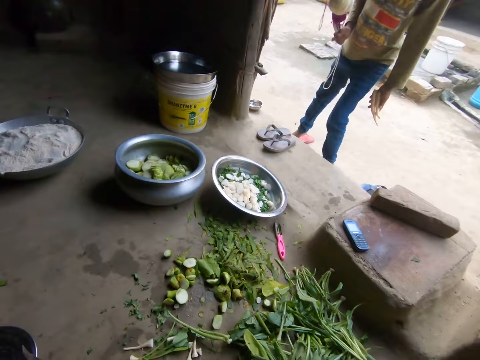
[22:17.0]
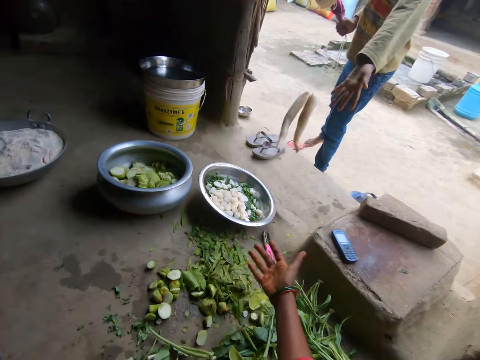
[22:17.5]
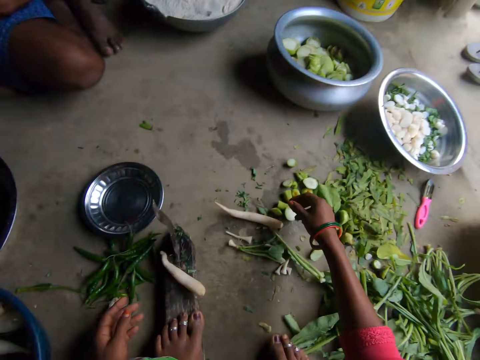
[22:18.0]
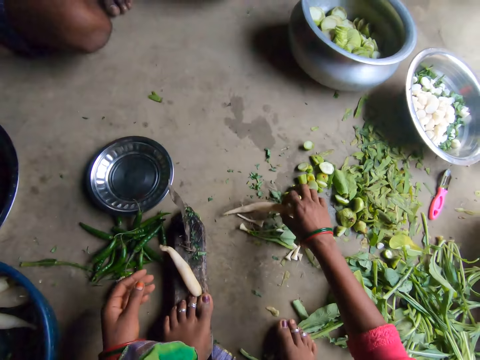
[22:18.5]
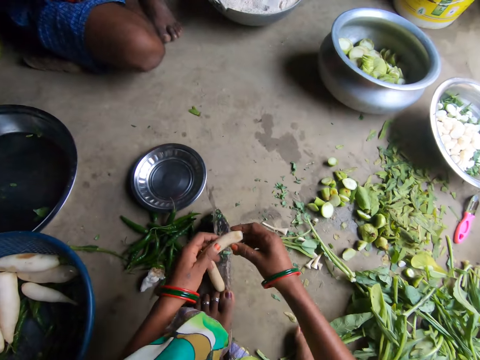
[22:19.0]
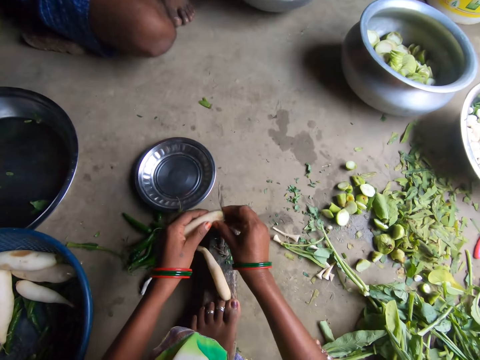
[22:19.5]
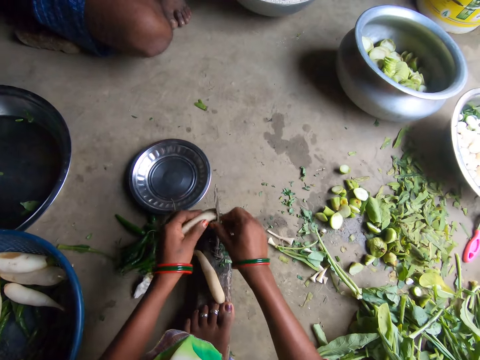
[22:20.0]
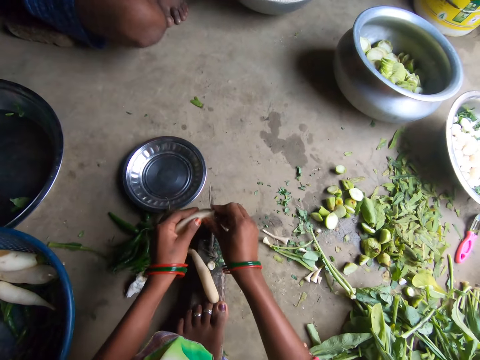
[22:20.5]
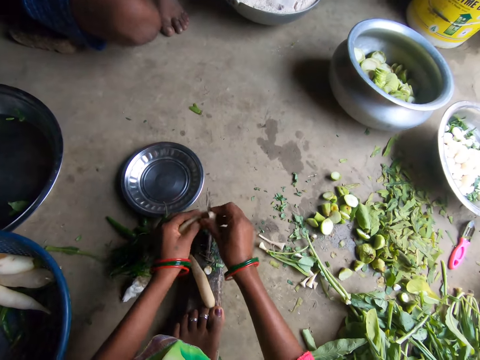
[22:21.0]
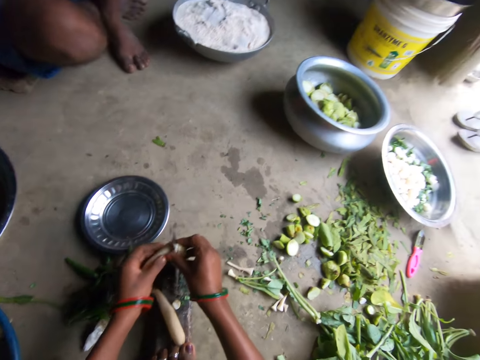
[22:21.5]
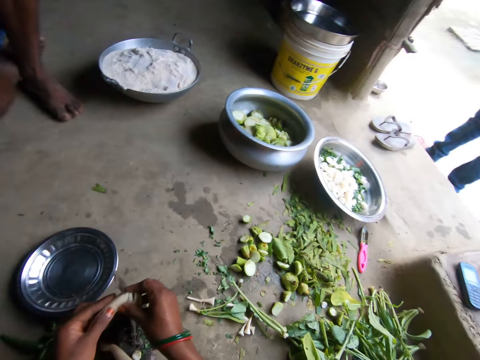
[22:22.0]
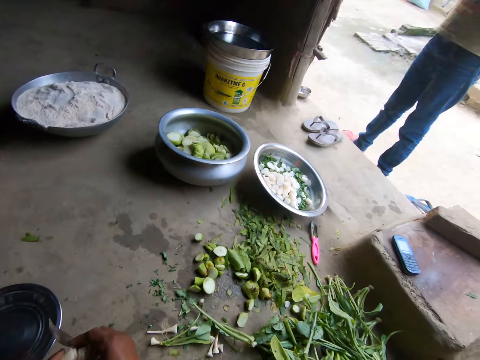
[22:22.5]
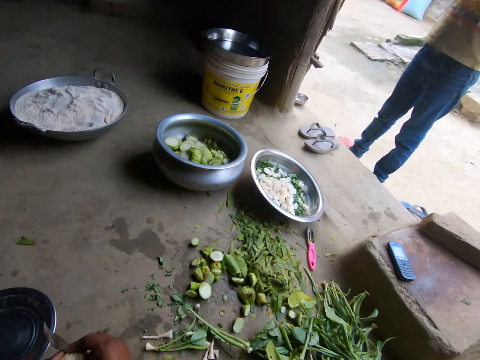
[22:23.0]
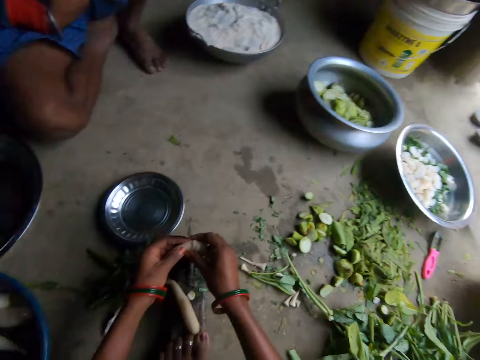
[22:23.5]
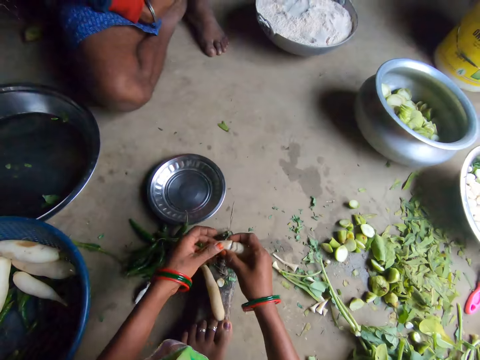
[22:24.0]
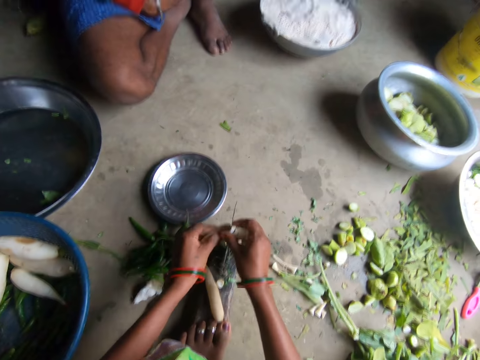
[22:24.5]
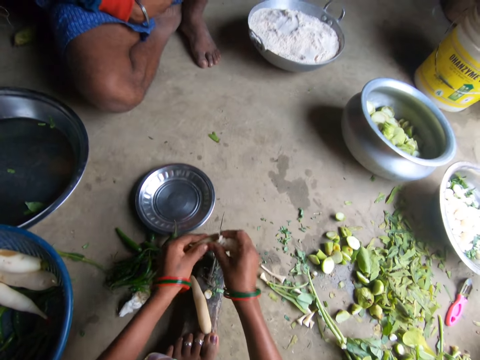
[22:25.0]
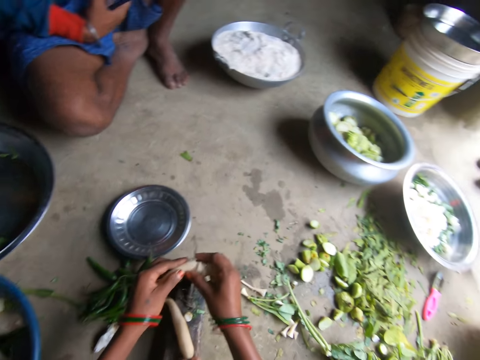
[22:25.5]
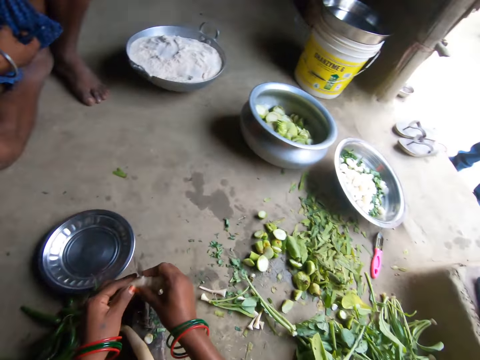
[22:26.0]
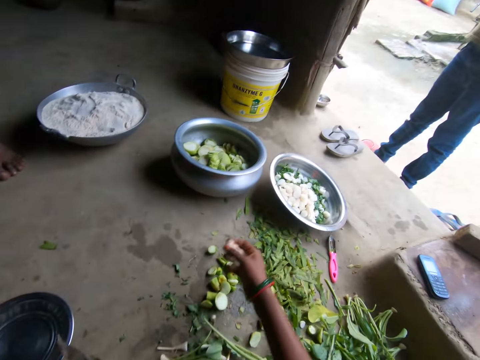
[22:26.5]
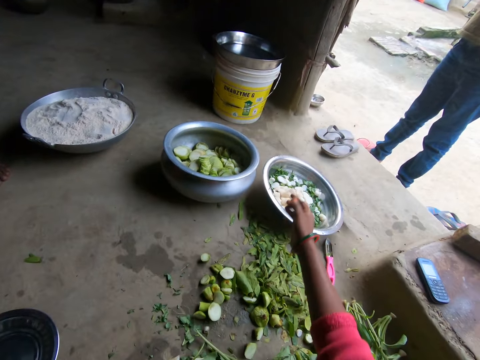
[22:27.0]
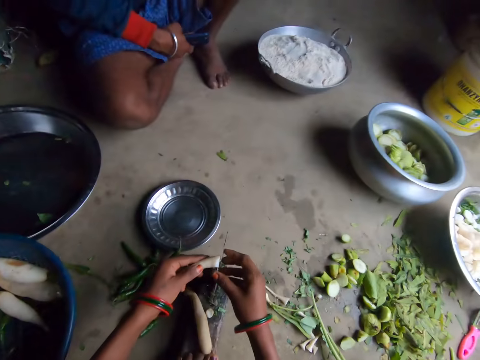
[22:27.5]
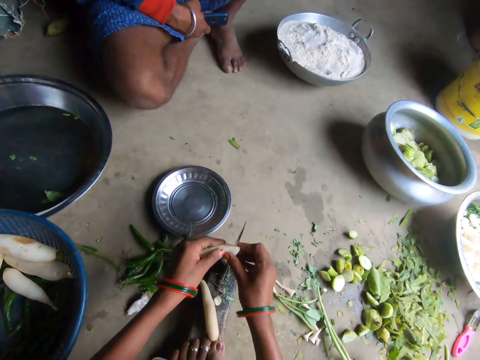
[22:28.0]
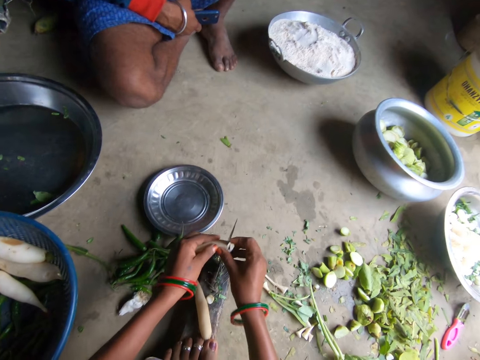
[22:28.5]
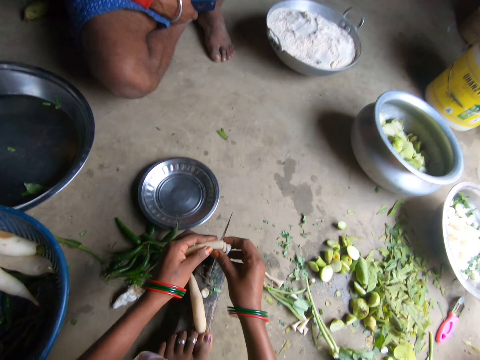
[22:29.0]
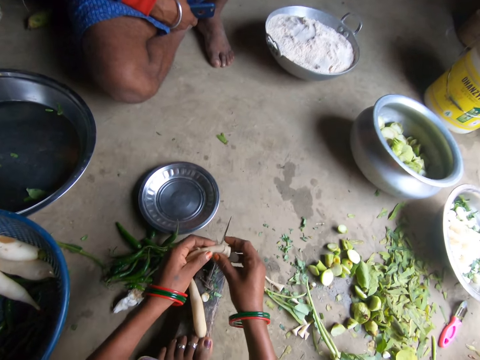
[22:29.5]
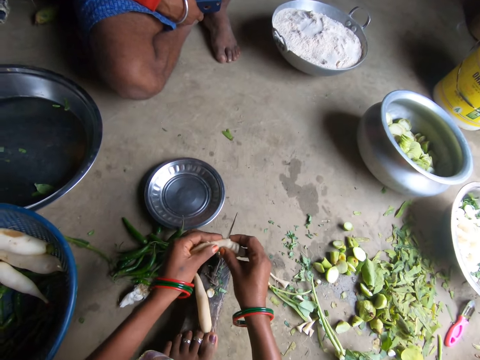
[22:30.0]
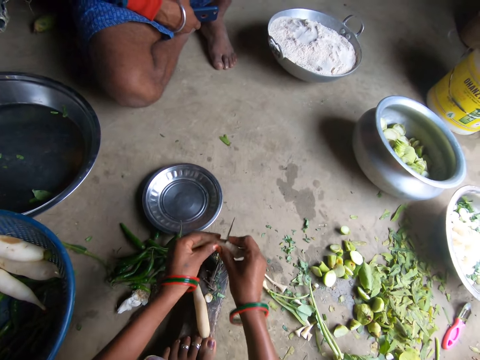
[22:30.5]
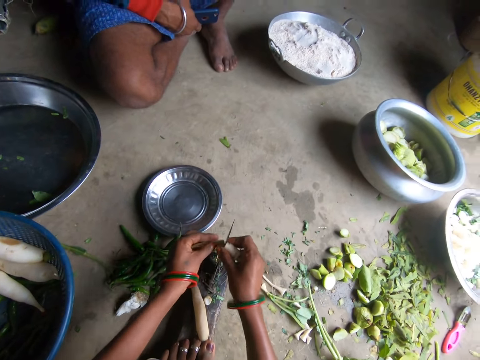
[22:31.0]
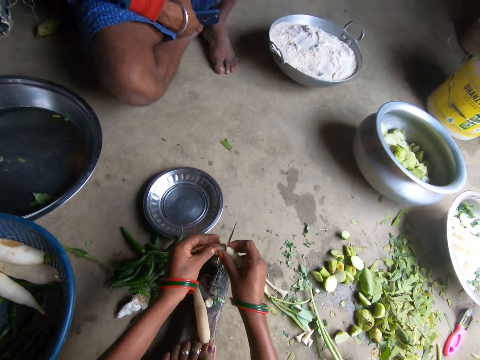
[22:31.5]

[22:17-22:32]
A man throws two daikon towards the camera wearer. The camera wearer picks up a daikon with her right hand. She holds the daikon with both hands. She slices the daikon with the knife. A boy stands on the compound. Another man sits in the kitchen. The camera wearer slices the daikon radish with the knife on the floor. She throws the sliced daikon into the metallic bowl with her right hand. The boy stands on the compound. The other man sits in the kitchen. The camera wearer slices the daikon radish with the knife on the floor.

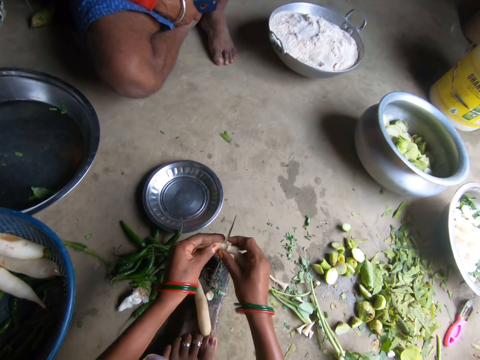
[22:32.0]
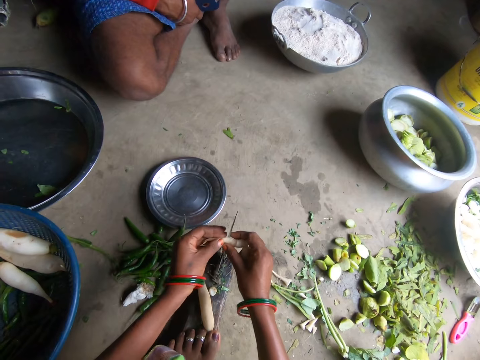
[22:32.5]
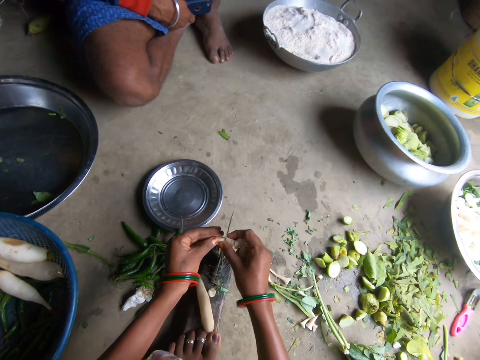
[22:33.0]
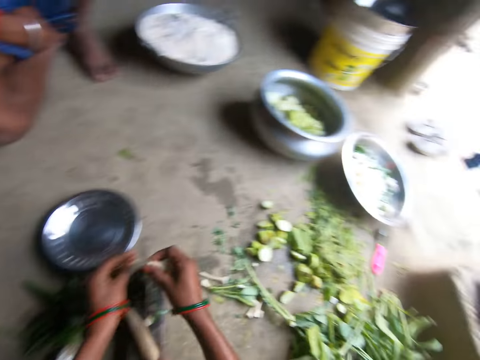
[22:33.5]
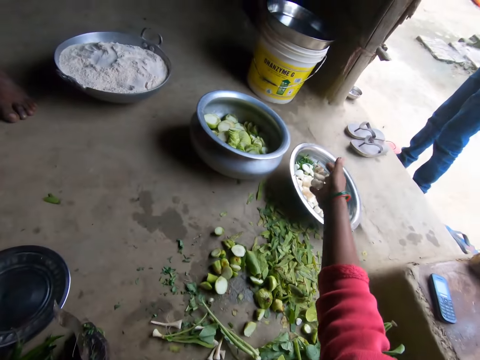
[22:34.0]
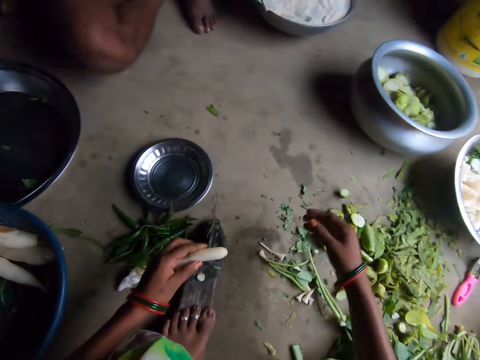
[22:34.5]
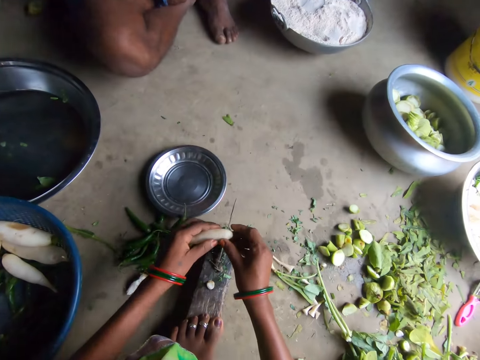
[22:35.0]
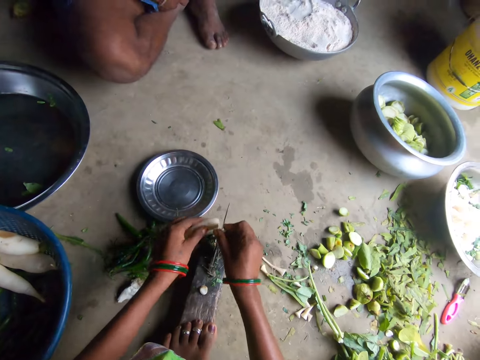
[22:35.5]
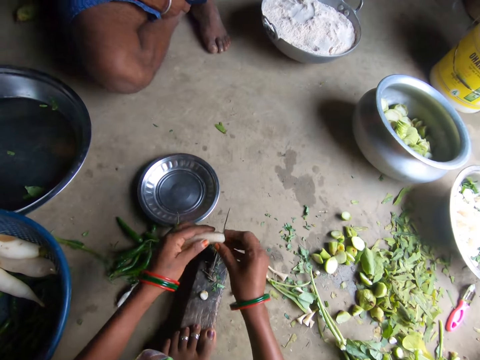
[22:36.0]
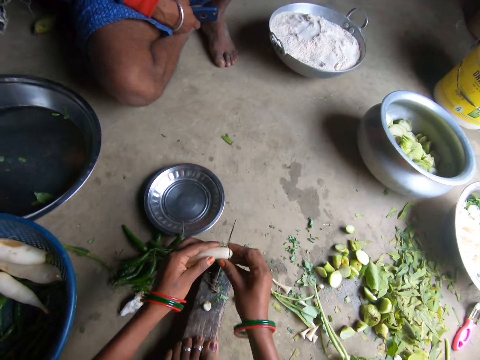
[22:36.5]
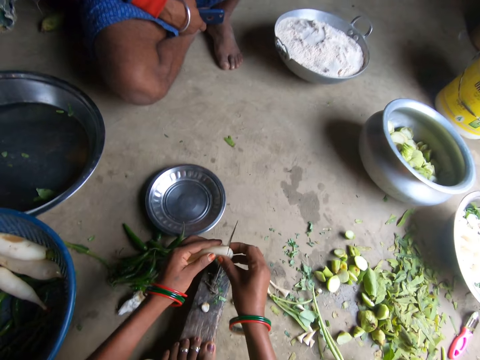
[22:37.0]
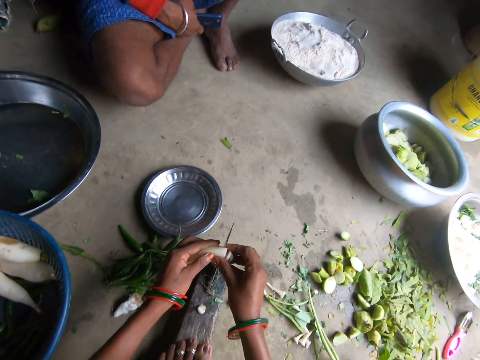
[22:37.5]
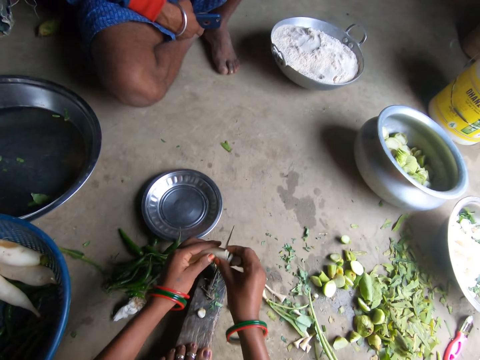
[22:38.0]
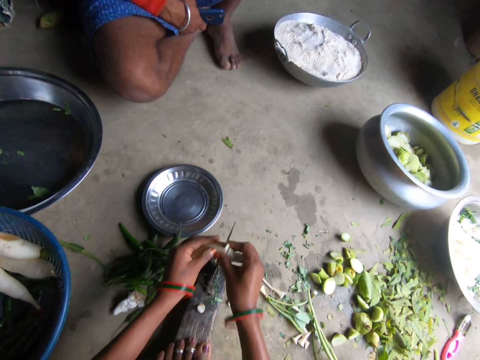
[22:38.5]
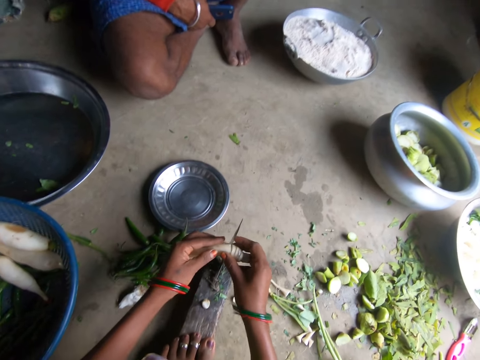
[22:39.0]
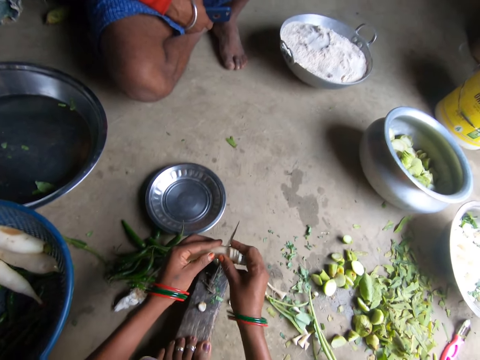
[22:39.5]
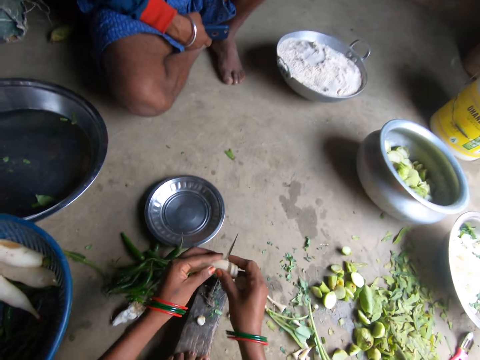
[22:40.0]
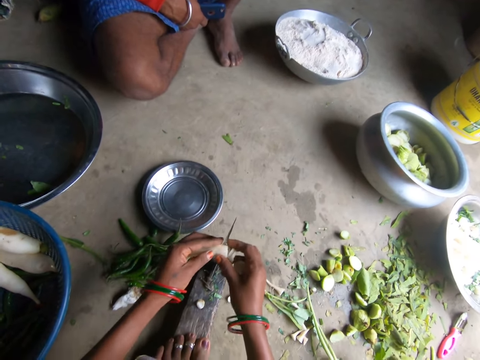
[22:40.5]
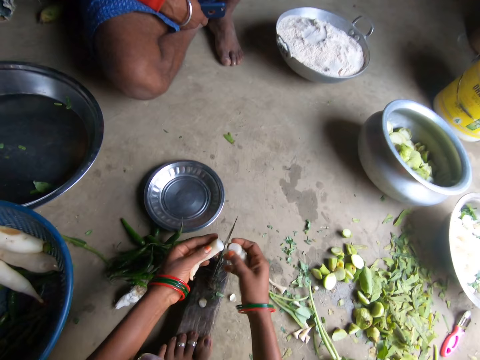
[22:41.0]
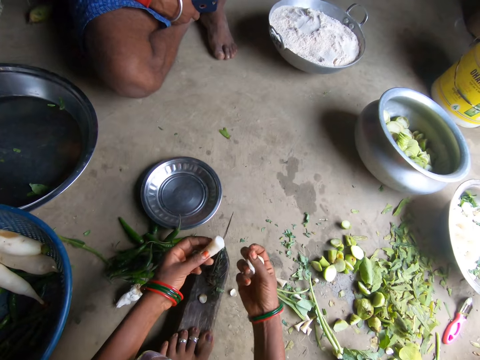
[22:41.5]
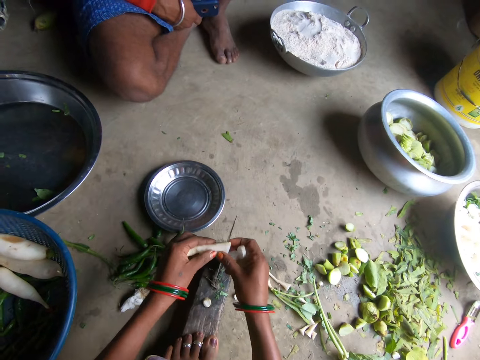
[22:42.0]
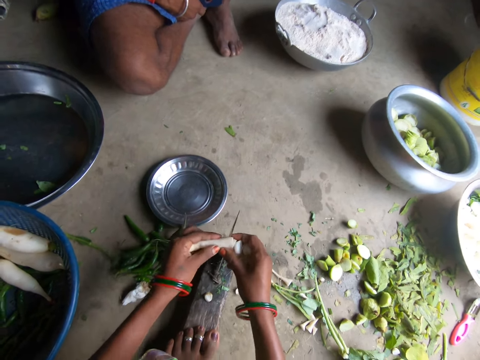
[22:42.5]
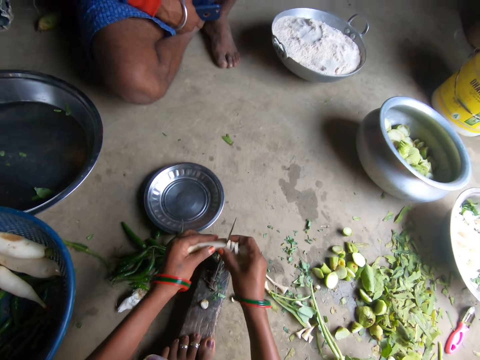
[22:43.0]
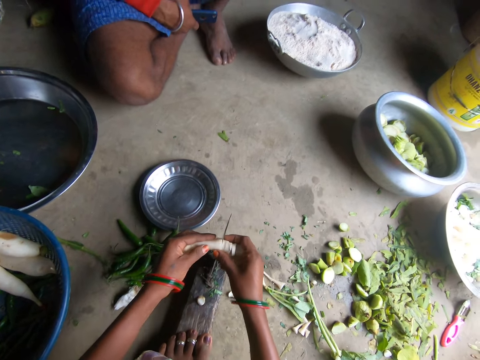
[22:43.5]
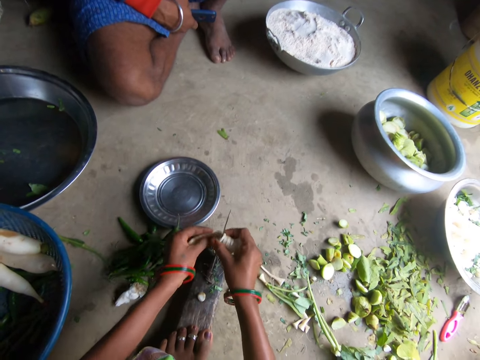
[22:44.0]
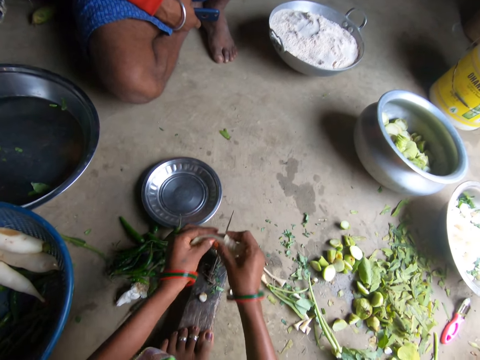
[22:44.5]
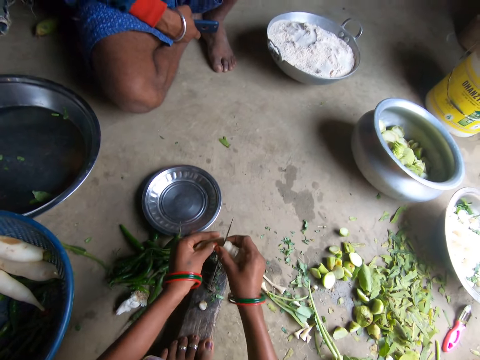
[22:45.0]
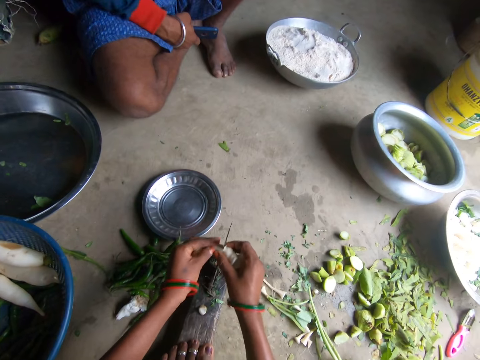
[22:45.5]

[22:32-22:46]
The camera wearer throws the sliced daikon into the metallic bowl with her right hand. A boy stands on the compound. A man sits in the kitchen. The camera wearer cuts a piece of daikon radish with a knife on the floor. She drops the piece of daikon radish on the floor. She slices the daikon radish with the knife on the floor. She holds the daikon radish slices with her right hand. She slices the daikon radish with the knife on the floor.
